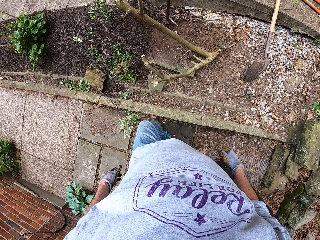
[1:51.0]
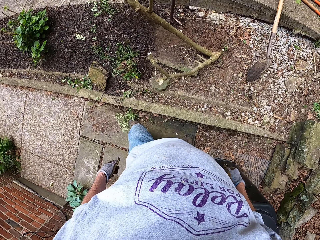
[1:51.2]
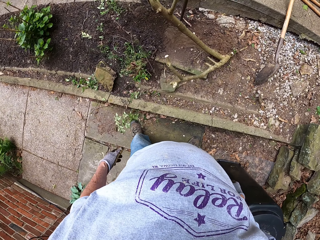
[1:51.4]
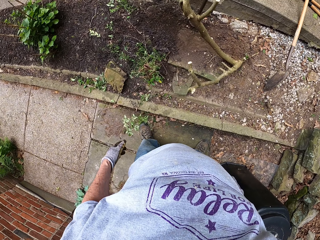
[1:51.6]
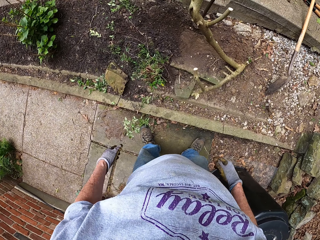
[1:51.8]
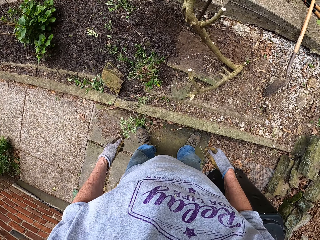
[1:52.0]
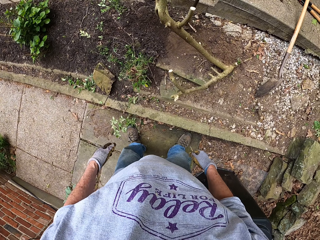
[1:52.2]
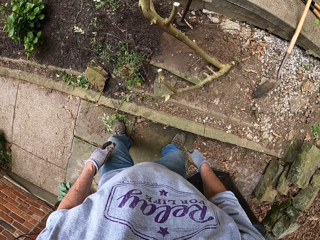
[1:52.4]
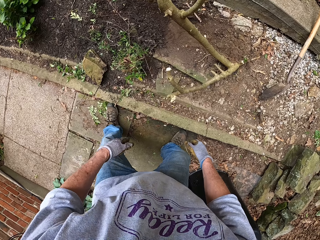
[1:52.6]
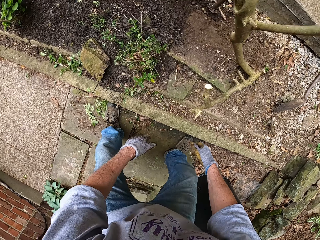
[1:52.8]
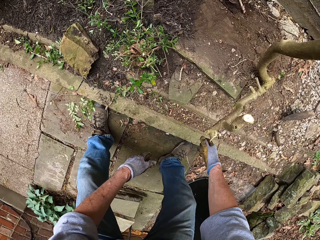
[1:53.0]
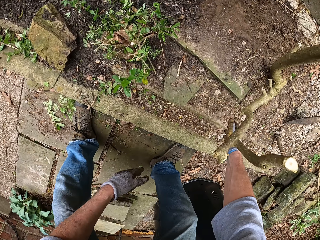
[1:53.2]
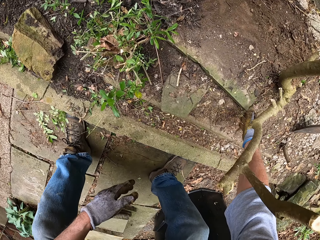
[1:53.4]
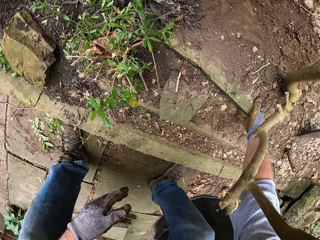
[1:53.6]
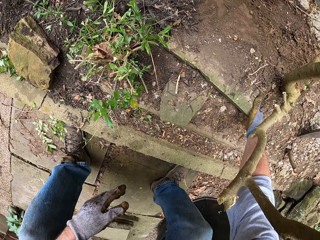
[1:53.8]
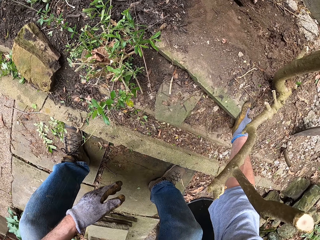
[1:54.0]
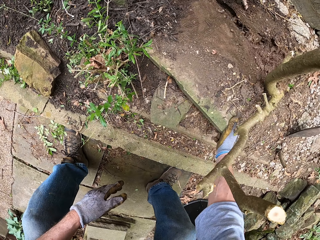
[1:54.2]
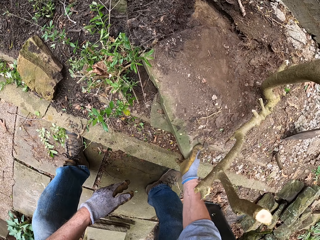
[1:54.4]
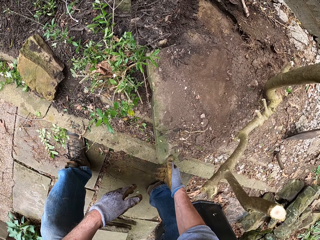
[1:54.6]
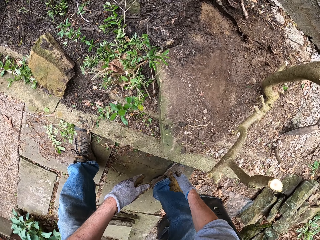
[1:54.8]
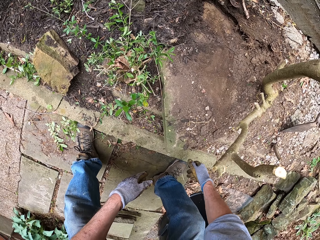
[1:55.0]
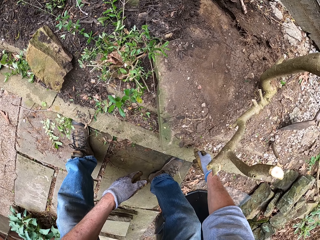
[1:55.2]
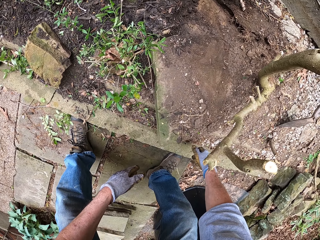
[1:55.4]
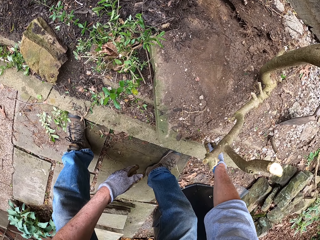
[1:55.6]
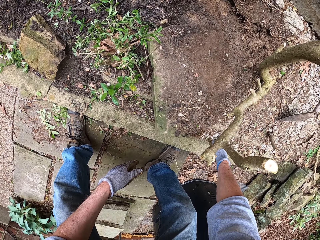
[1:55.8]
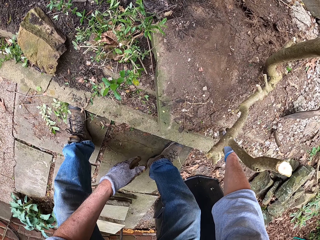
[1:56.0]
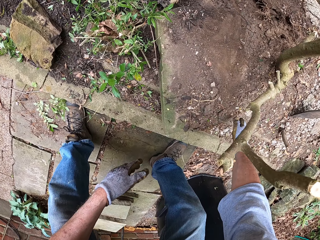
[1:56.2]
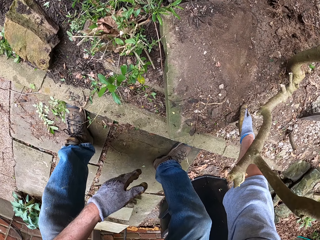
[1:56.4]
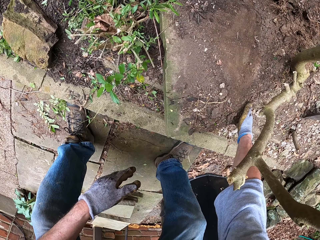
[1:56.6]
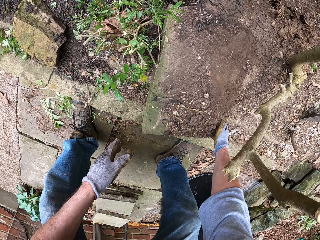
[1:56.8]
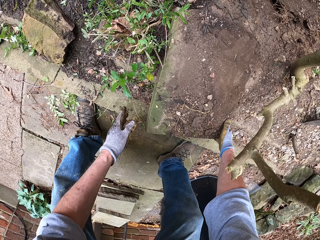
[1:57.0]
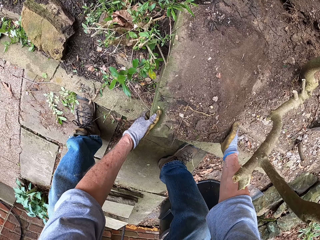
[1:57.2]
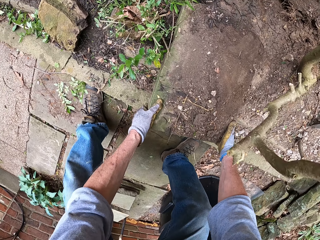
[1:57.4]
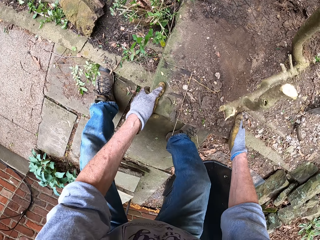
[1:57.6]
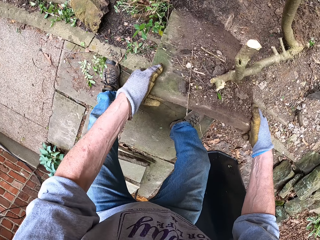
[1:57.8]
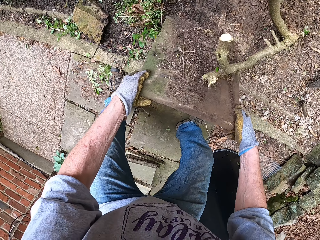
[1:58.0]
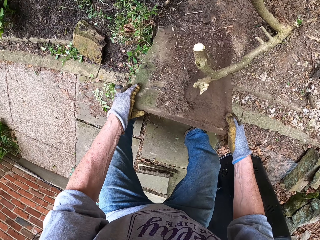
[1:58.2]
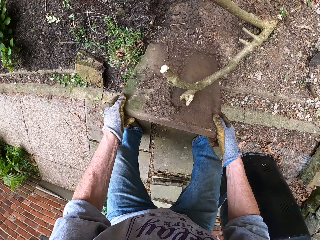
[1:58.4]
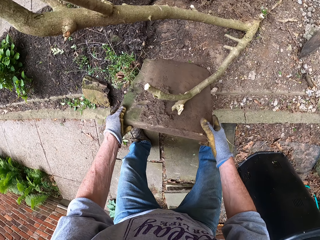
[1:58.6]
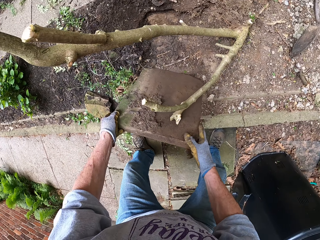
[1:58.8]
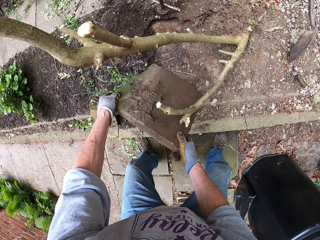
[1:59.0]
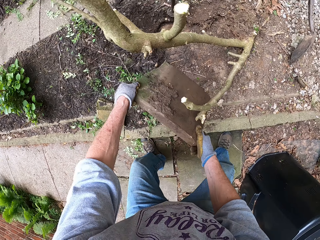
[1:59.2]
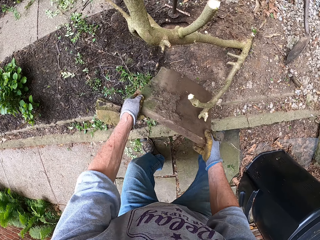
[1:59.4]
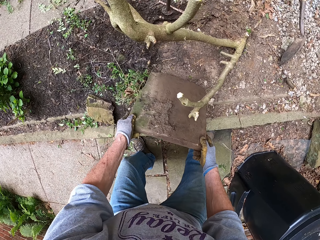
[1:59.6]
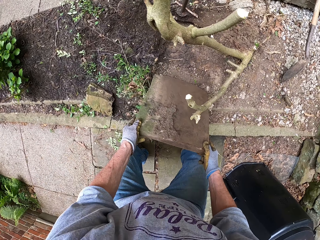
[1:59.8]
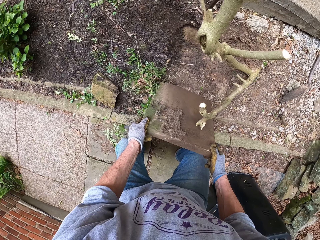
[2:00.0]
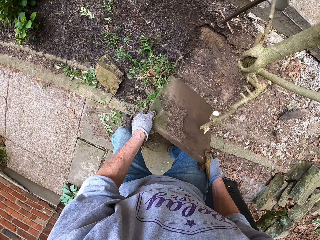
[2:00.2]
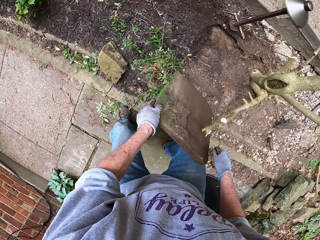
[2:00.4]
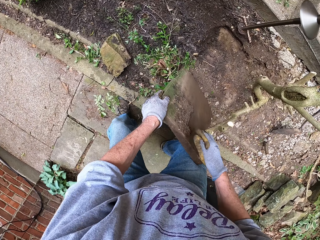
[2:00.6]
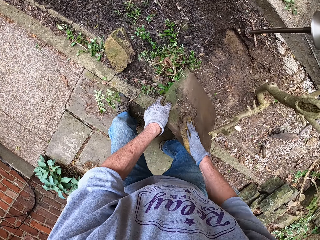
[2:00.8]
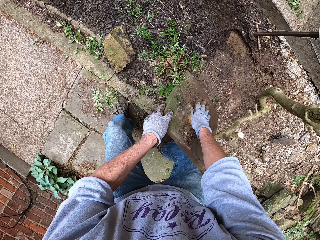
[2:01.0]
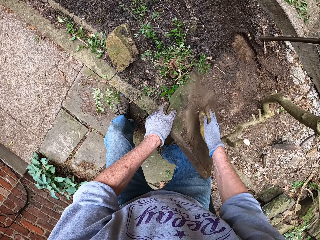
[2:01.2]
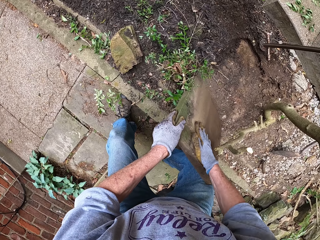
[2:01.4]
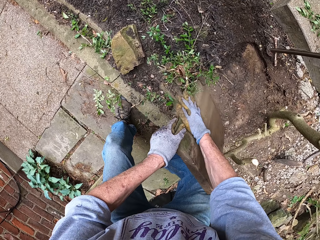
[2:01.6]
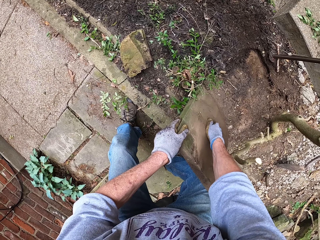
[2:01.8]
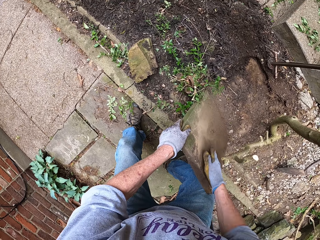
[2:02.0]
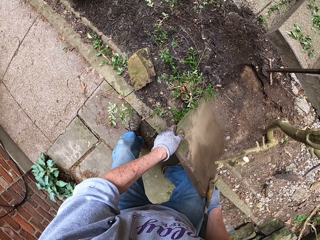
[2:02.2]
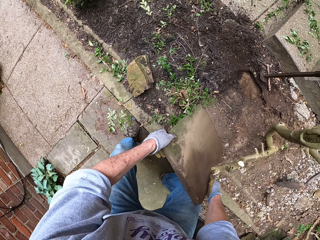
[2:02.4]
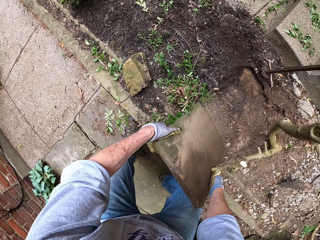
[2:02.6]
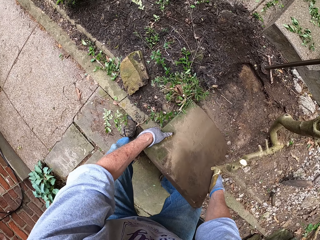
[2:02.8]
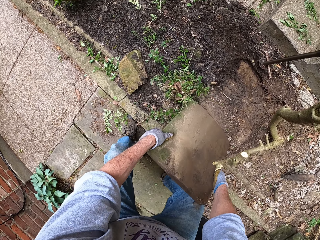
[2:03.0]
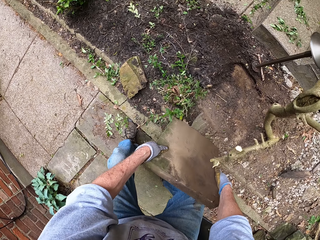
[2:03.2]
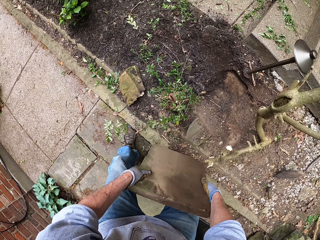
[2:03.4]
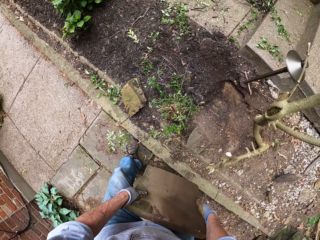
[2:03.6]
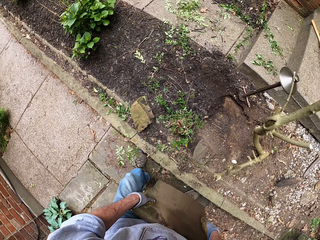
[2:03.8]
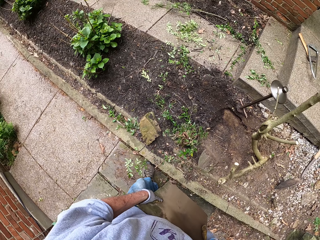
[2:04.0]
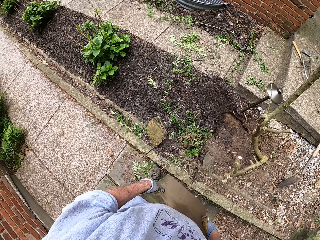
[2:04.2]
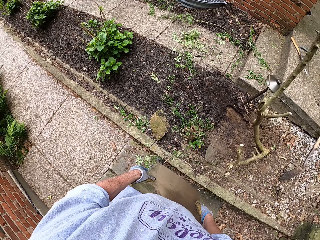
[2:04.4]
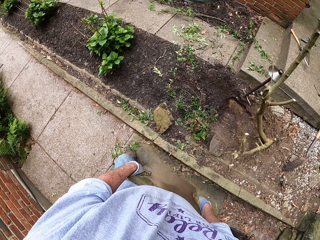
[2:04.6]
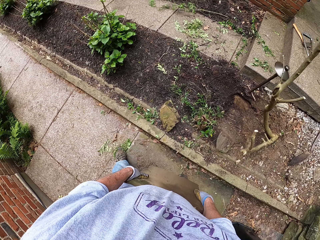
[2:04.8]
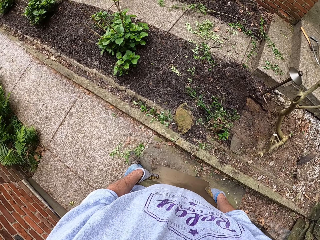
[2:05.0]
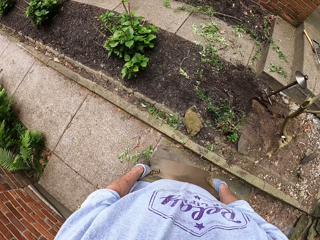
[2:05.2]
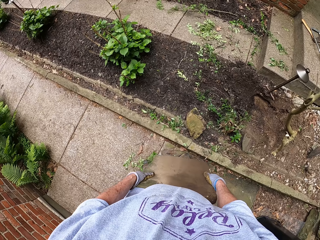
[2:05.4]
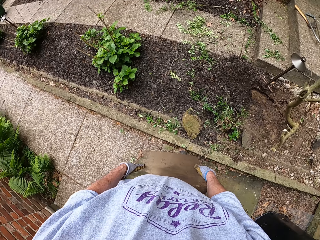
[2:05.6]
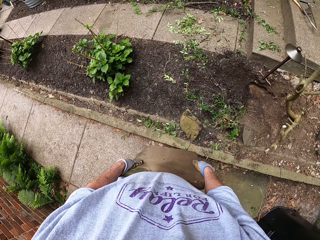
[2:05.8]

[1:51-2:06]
The camera wearer bends down. He drags the stone slab, and lifts the stone slab. He wipes the stone slab with his right hand. He removes the soil on the stone slab. He carries the stone slab with hands.

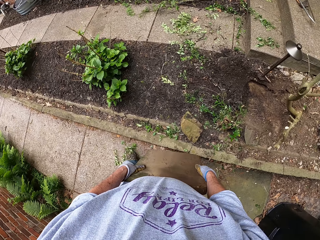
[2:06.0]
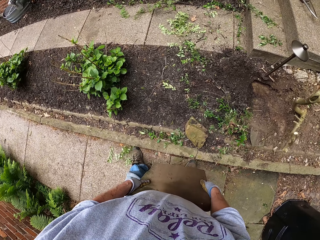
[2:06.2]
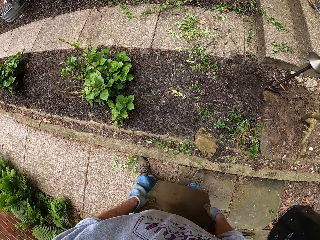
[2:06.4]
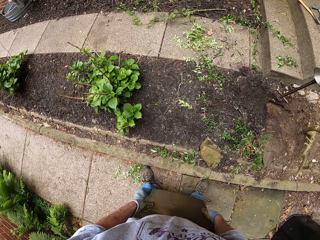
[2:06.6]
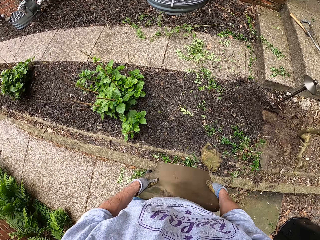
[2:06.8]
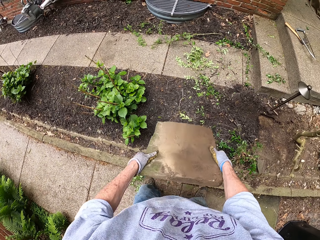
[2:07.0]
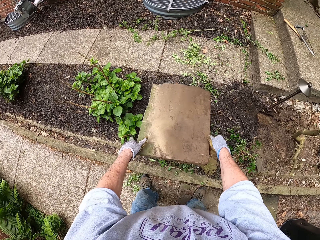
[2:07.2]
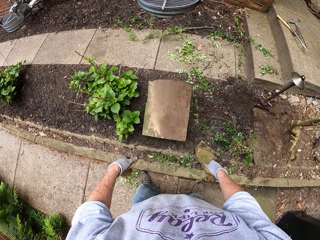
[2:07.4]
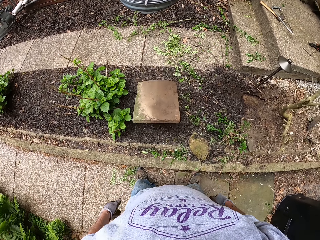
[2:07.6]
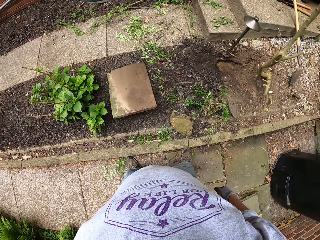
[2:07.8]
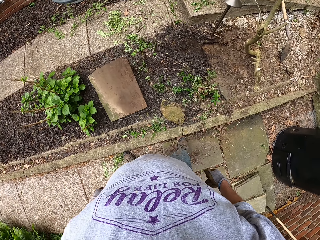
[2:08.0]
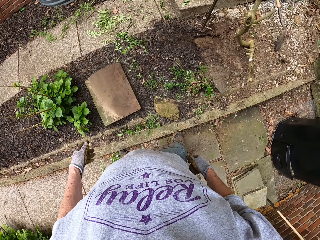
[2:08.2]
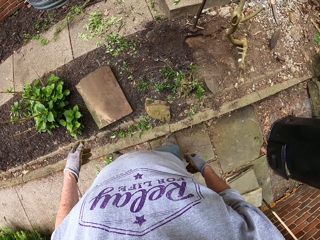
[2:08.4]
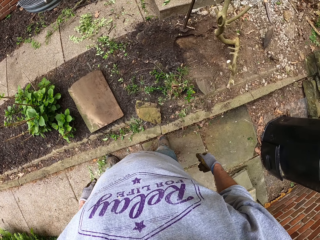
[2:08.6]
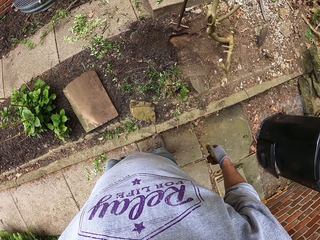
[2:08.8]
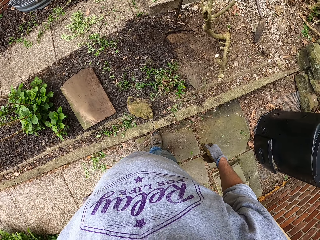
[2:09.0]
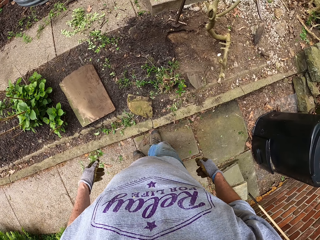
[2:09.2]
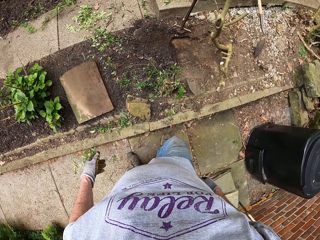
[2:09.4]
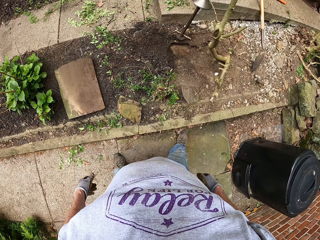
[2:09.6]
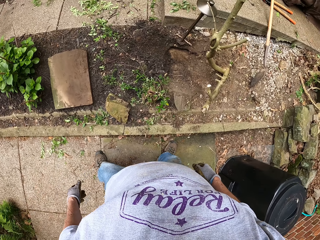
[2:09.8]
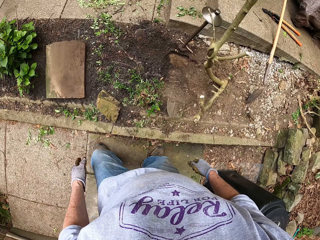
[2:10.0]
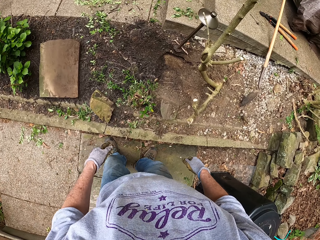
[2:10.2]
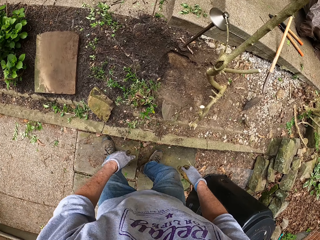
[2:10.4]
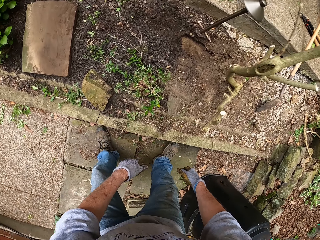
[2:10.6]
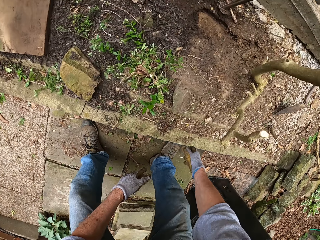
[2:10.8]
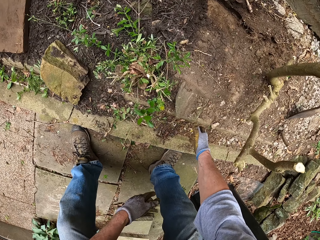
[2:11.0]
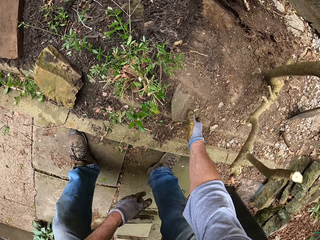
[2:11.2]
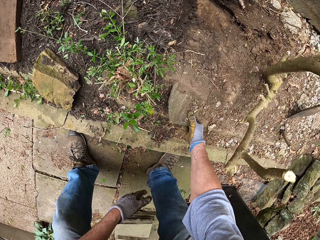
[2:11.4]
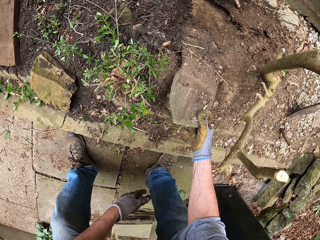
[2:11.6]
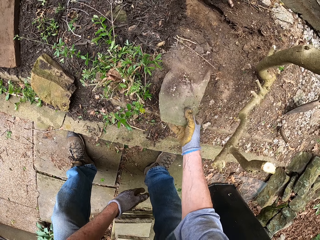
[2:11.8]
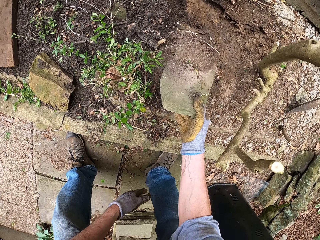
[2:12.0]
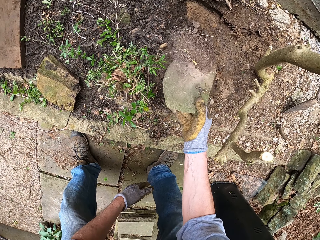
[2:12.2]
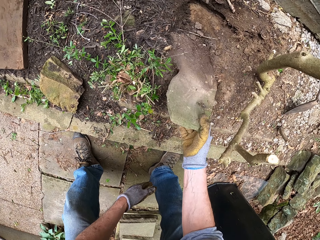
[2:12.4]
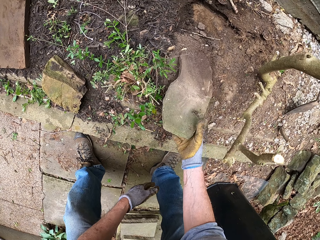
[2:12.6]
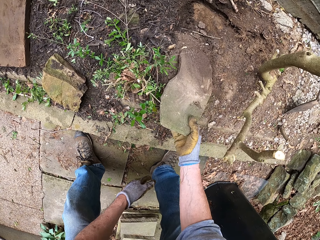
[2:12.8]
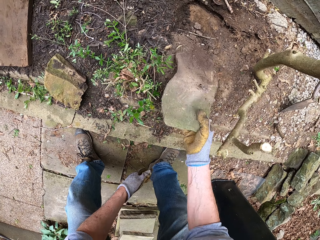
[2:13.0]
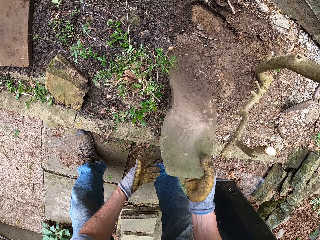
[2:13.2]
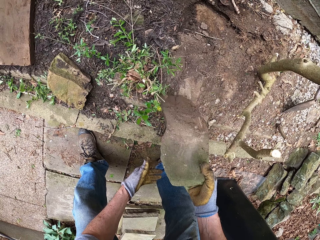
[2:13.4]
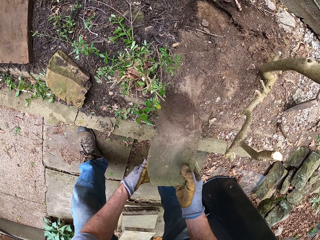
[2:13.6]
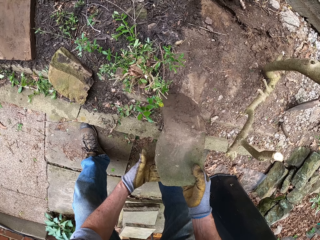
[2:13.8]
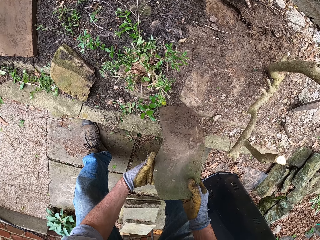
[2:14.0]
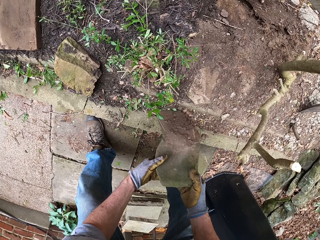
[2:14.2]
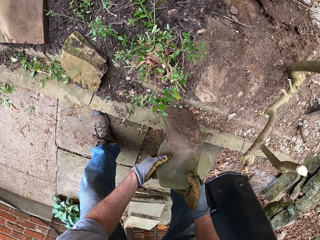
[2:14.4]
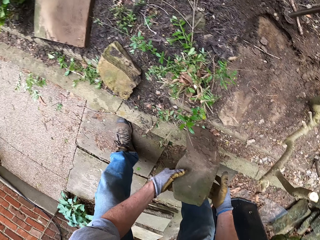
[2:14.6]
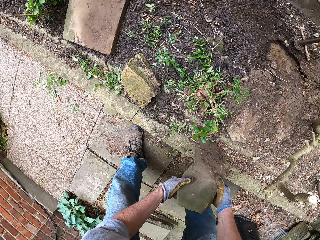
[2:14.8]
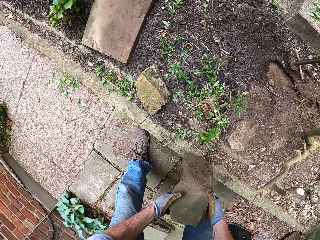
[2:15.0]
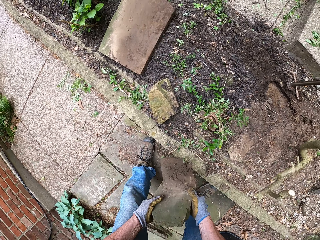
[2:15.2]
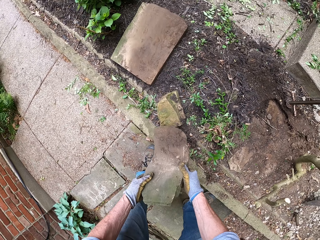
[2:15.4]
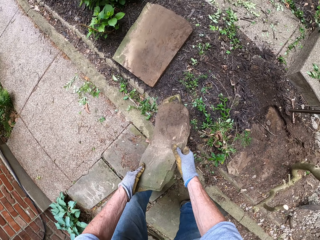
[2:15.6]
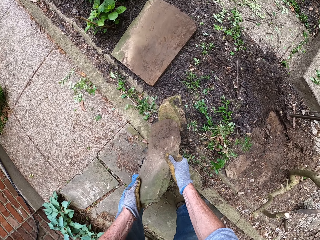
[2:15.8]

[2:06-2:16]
The camera wearer throws the stone slab on the ground. They walk around. They lift a second stone slab on the ground. They carry the second stone slab.
